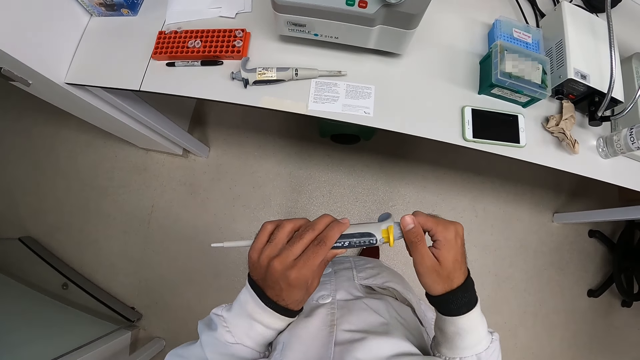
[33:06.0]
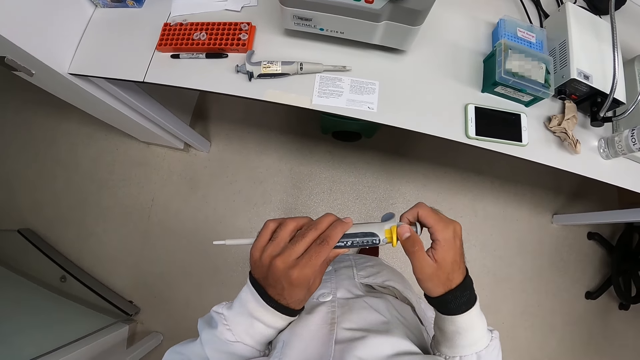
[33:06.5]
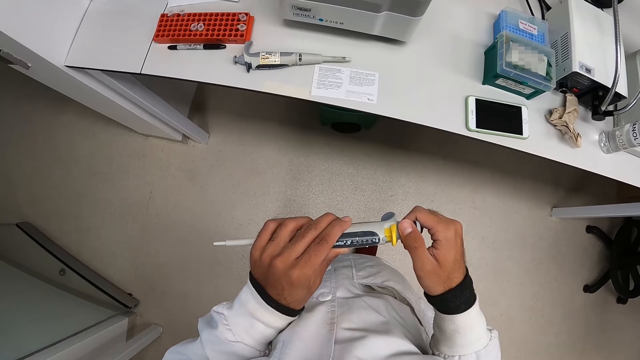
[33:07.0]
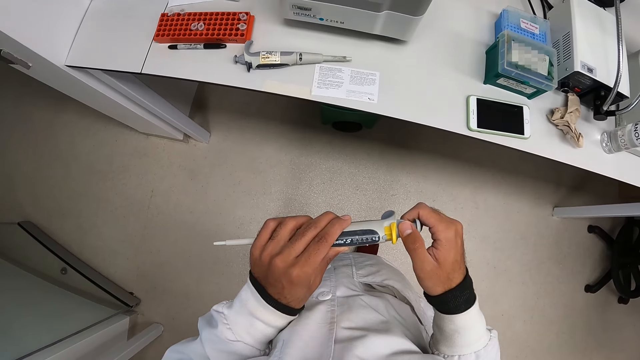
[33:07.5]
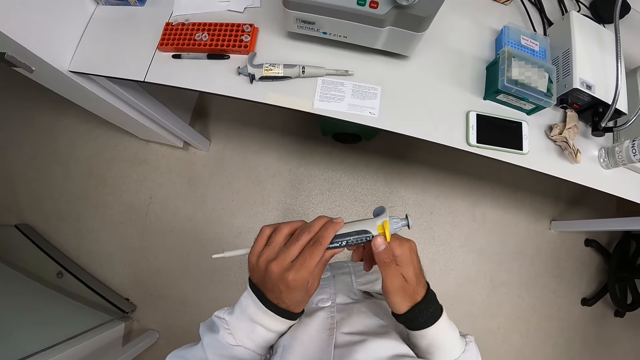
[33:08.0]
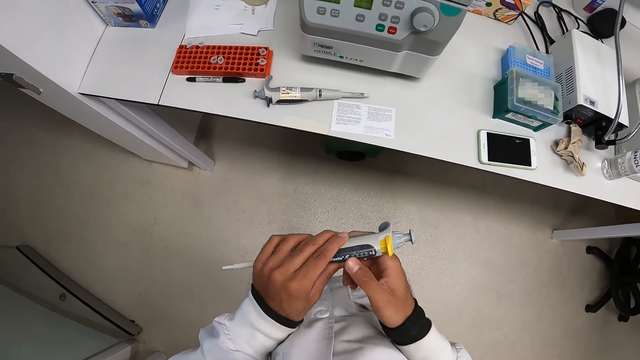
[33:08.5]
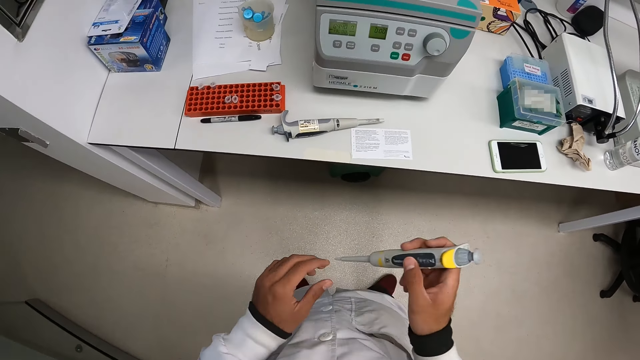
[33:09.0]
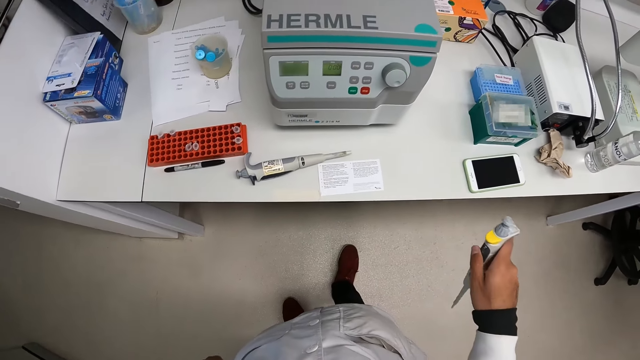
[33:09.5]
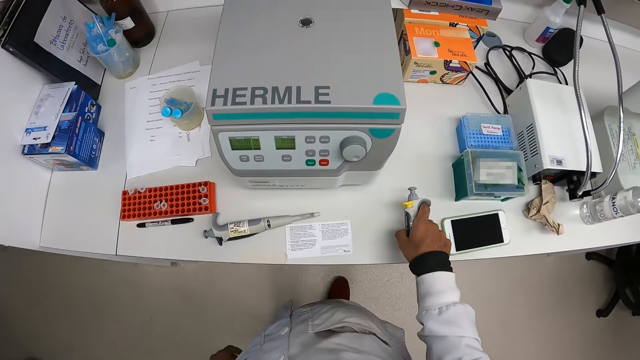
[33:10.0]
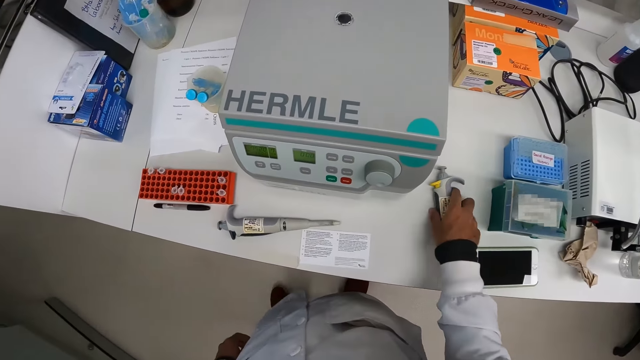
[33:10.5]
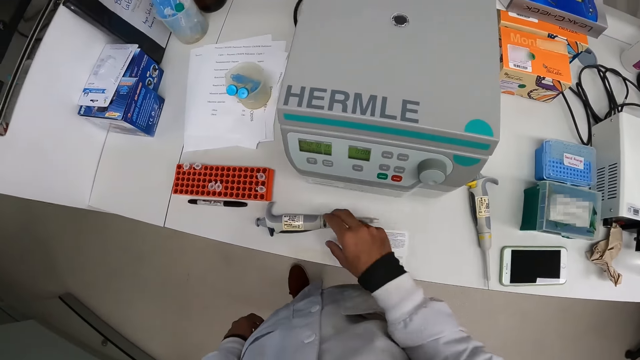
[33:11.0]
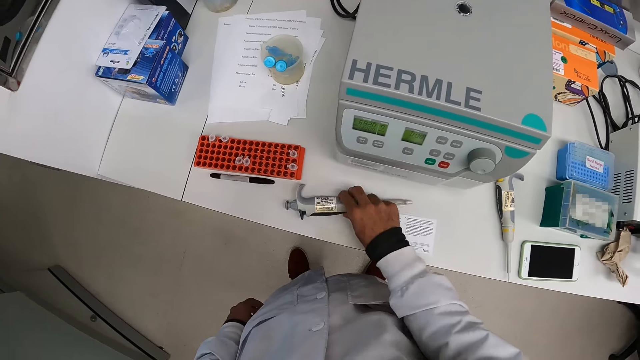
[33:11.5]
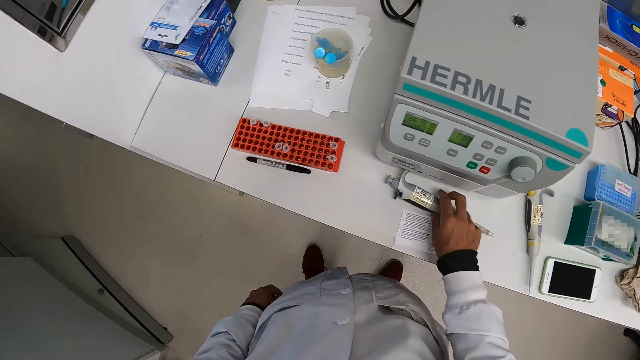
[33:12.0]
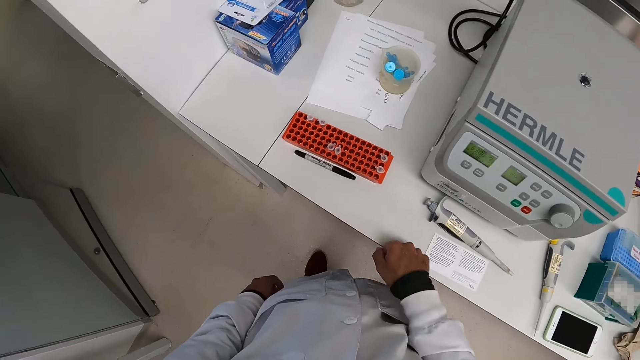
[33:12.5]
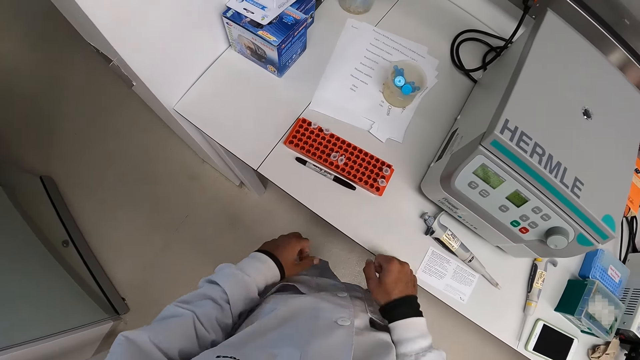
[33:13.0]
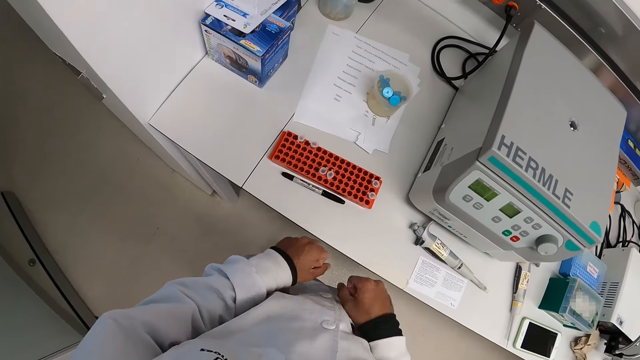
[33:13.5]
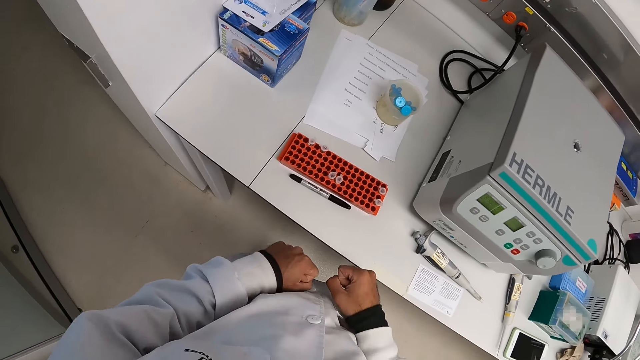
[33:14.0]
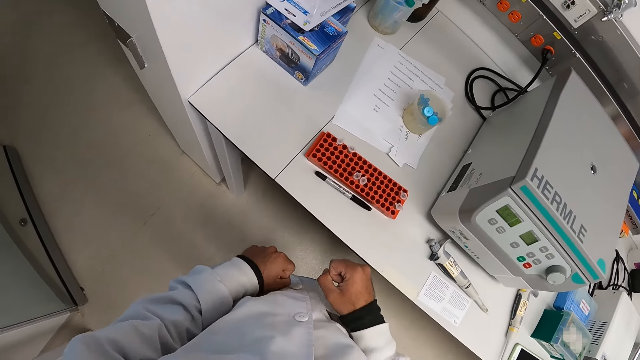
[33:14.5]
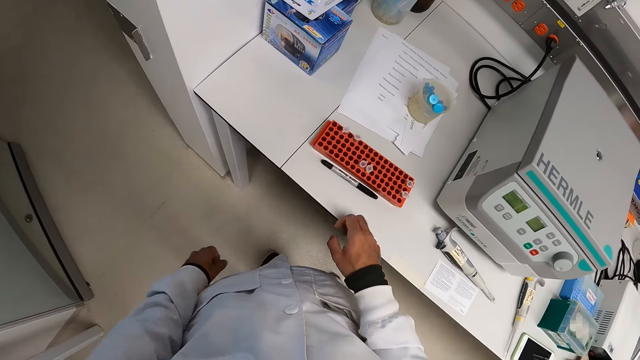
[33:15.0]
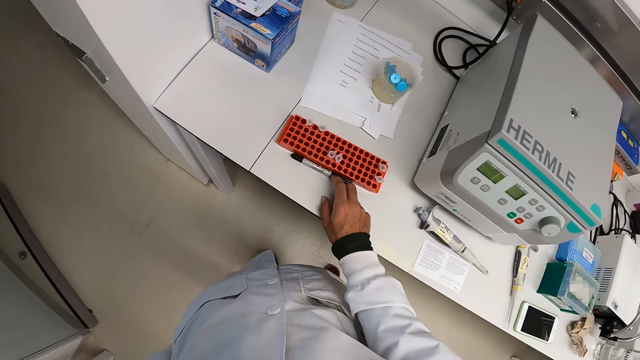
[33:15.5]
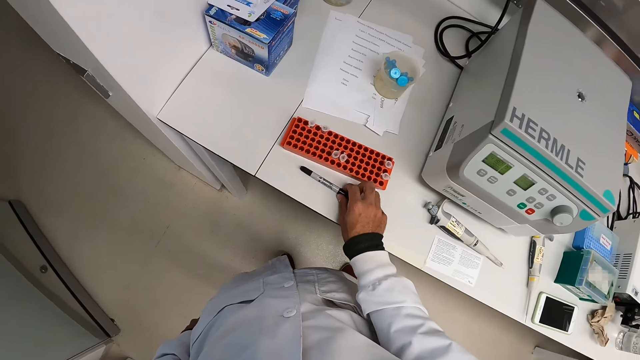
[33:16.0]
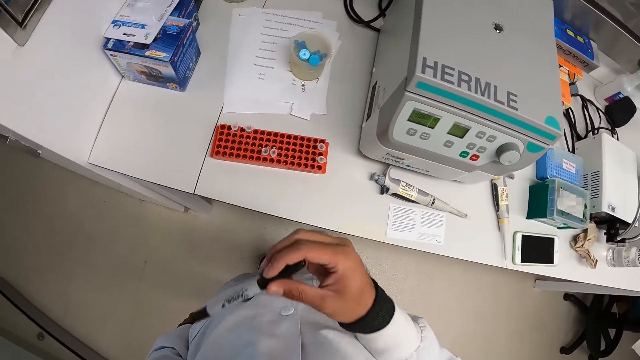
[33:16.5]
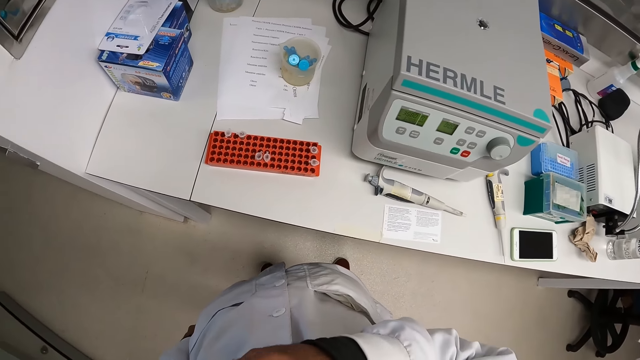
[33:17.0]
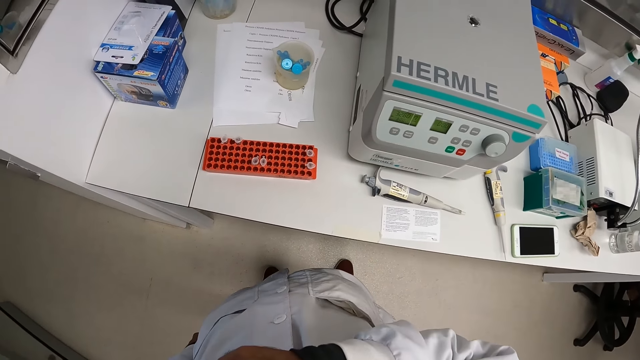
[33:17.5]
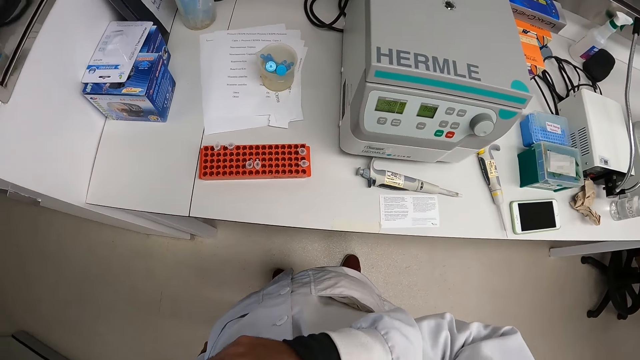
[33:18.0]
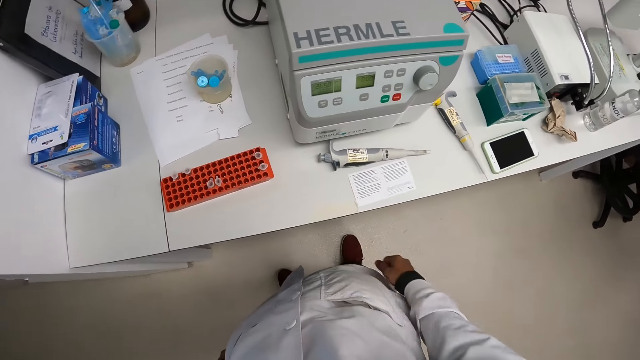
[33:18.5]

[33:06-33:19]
The camera wearer drops the micropipette on the white table or counter top with his right hand. He shifts the micropipette on the white table with his right hand. He taps on the counter top with his fingers. He picks up the marker pen on the white table with his right hand. He puts the marker pen in his chest pocket with his right hand.

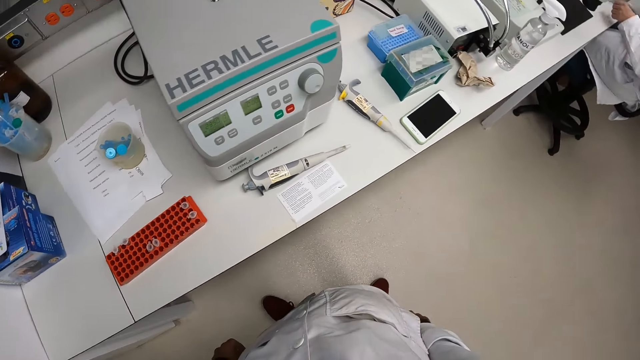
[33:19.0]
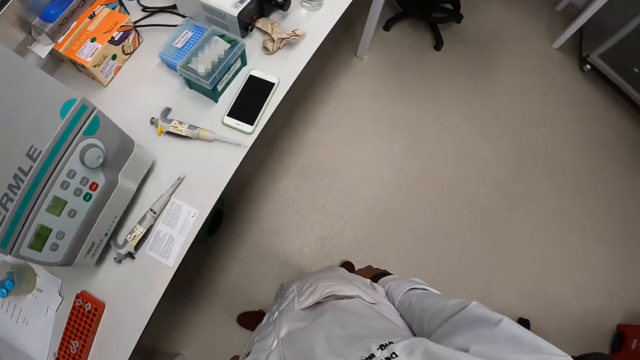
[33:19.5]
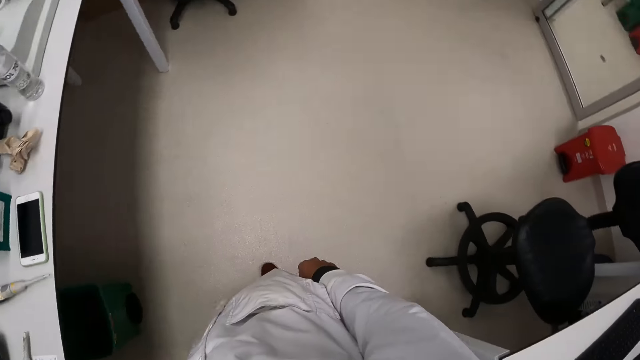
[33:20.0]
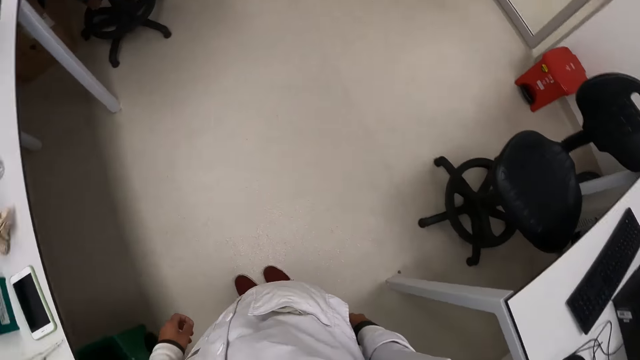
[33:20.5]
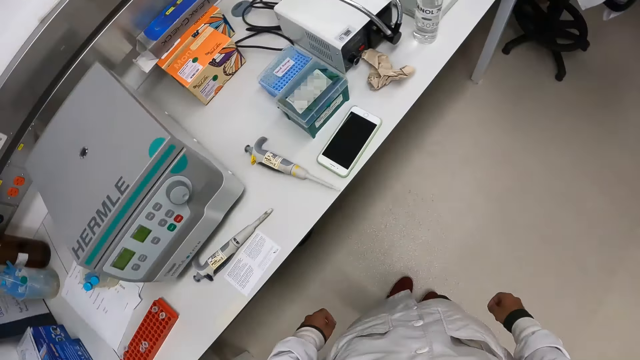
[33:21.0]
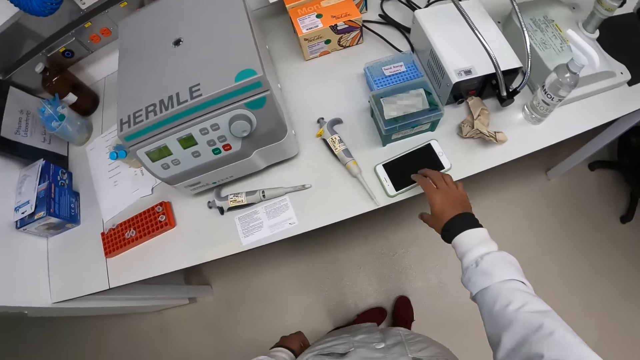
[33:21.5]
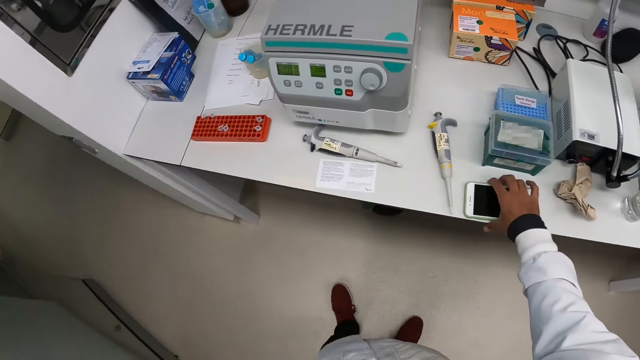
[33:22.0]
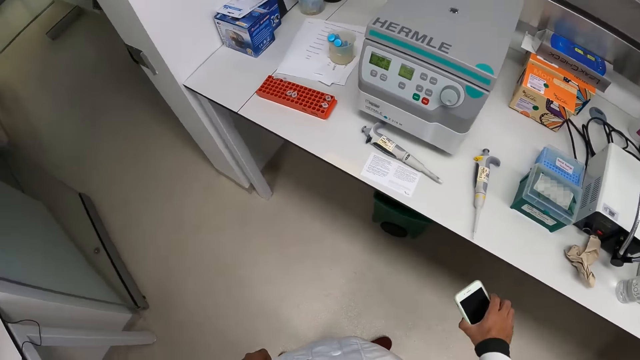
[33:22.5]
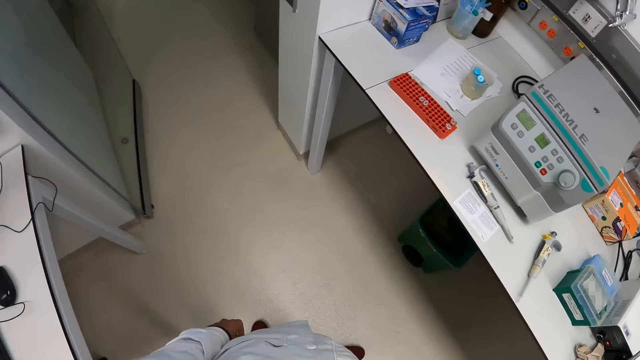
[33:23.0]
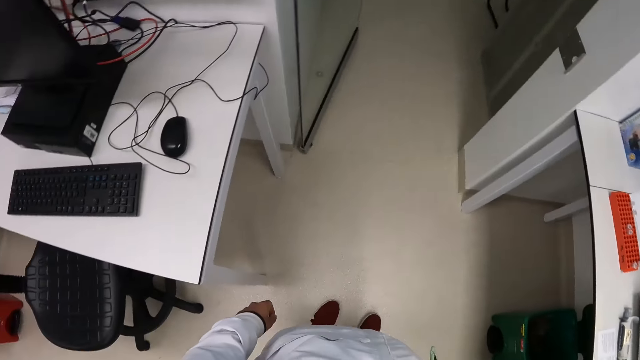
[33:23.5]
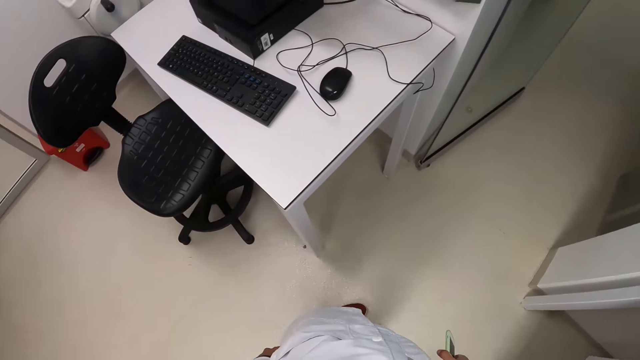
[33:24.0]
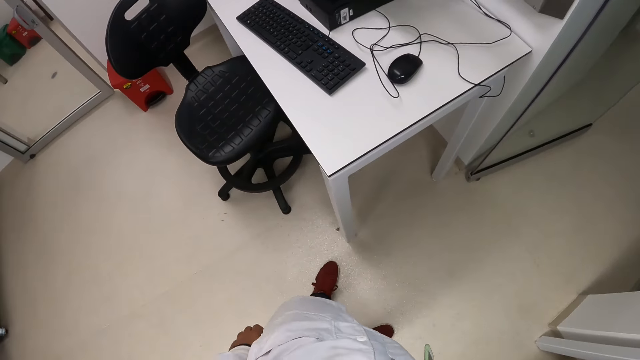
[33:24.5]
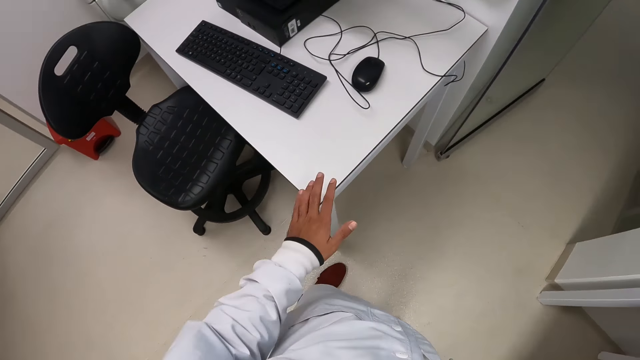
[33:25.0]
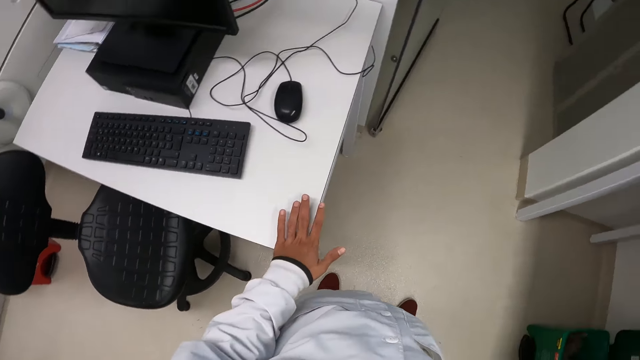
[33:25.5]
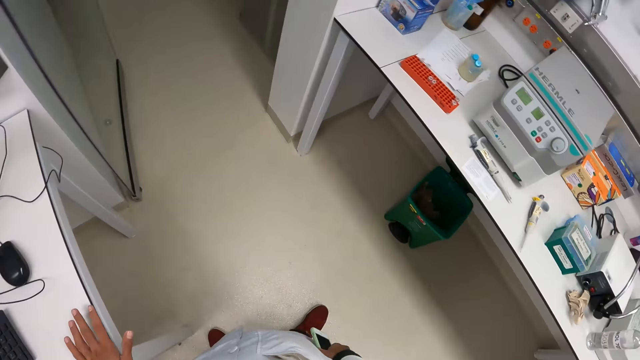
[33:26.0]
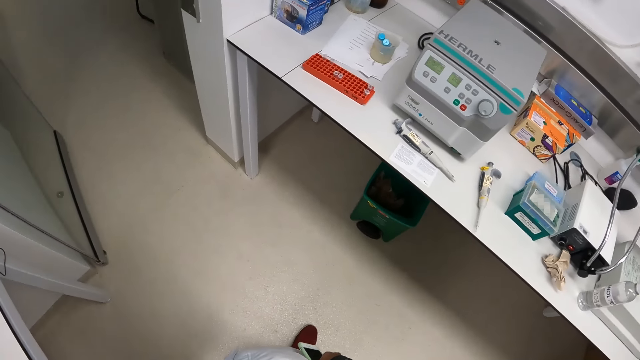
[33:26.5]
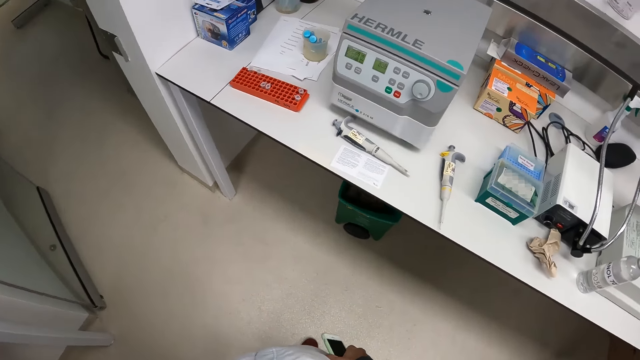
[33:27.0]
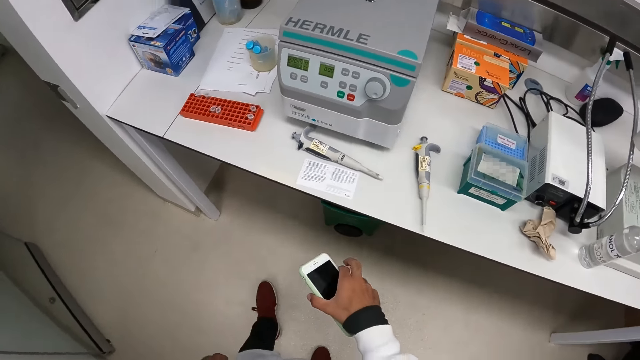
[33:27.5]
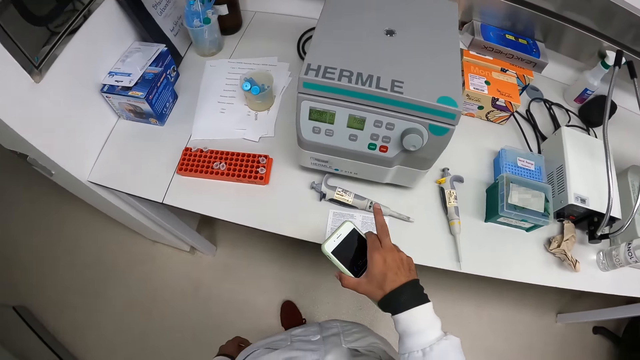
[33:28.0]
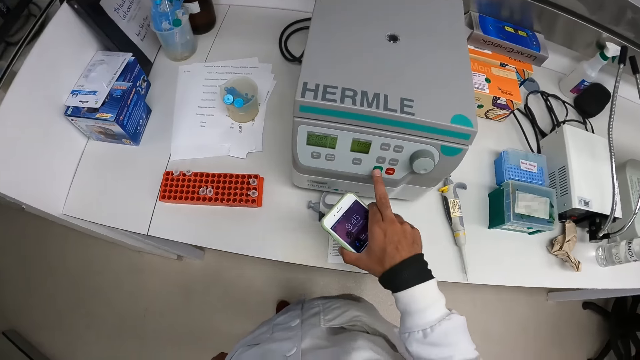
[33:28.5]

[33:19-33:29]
The camera wearer looks around. He picks up the phone on the white table with his right hand. He looks around. He places his hand on the white table.
